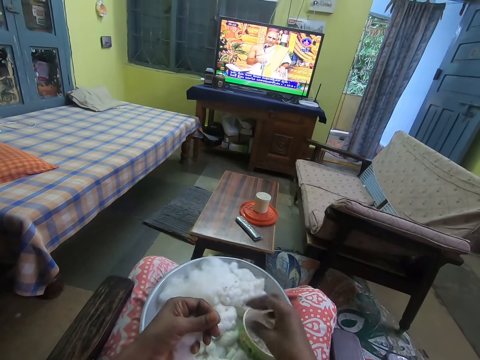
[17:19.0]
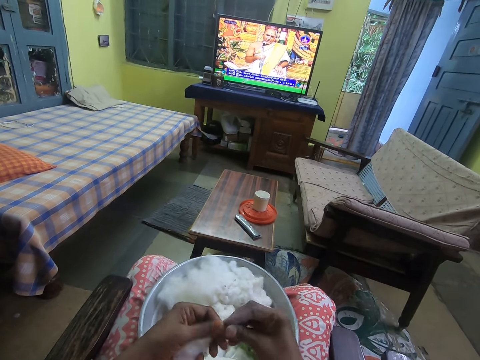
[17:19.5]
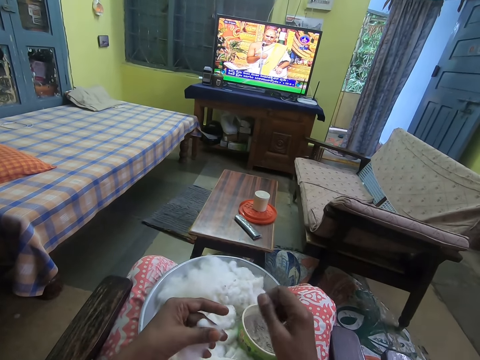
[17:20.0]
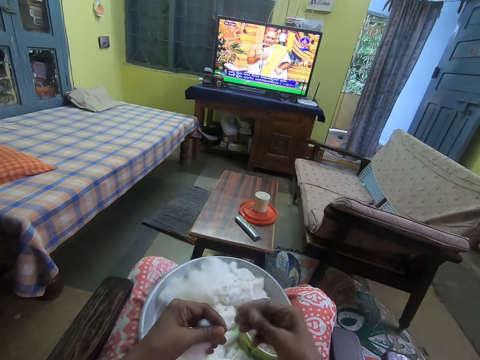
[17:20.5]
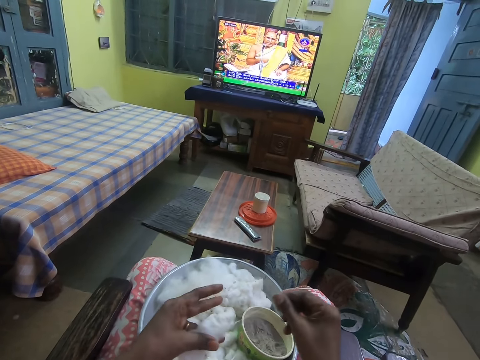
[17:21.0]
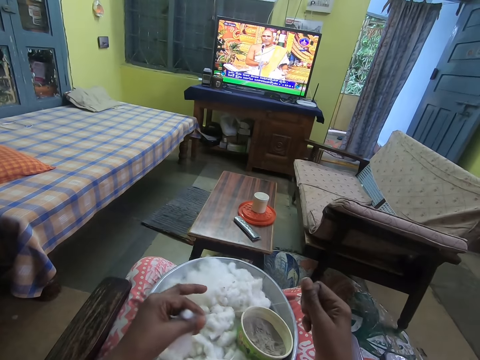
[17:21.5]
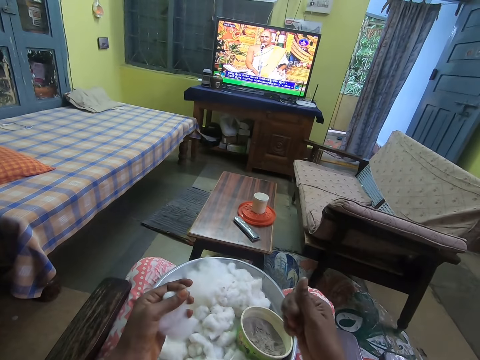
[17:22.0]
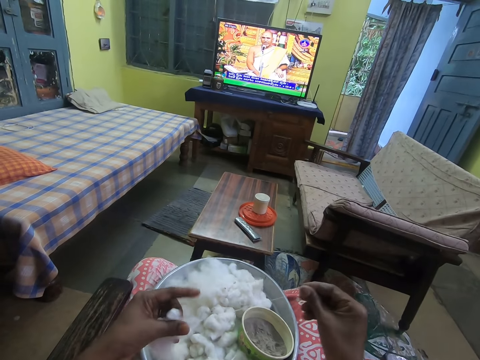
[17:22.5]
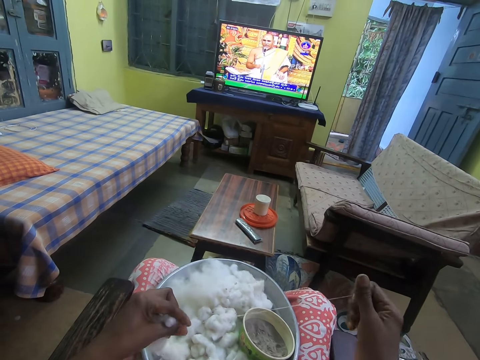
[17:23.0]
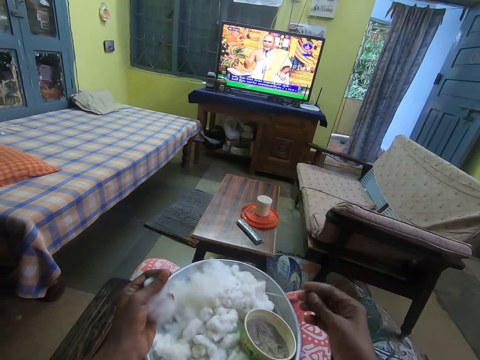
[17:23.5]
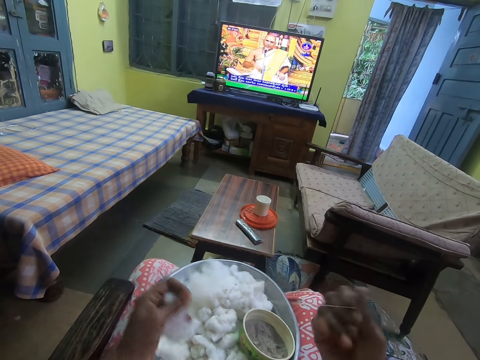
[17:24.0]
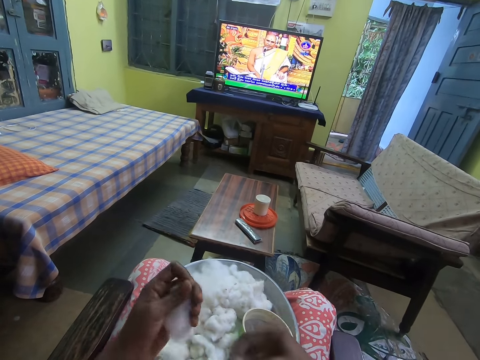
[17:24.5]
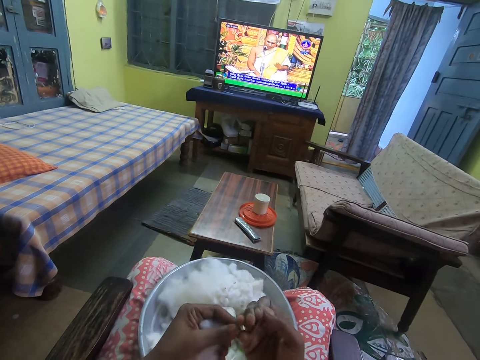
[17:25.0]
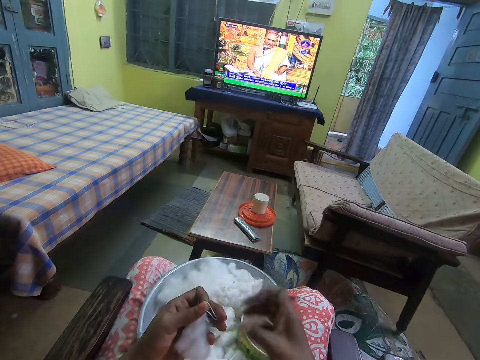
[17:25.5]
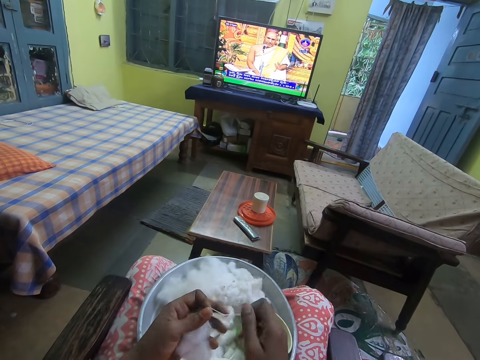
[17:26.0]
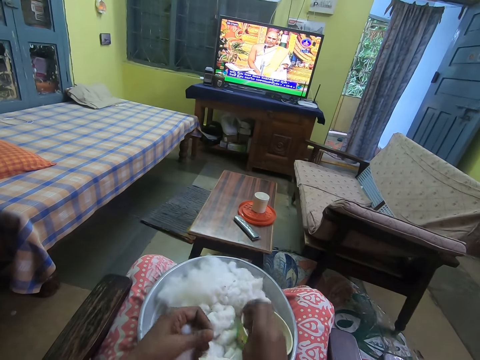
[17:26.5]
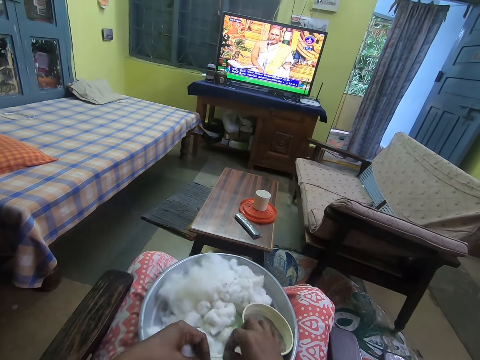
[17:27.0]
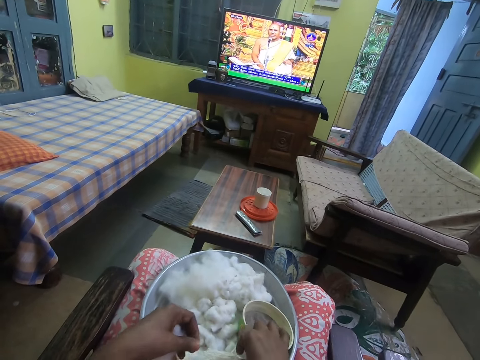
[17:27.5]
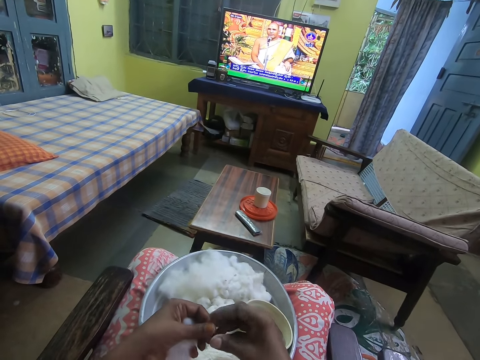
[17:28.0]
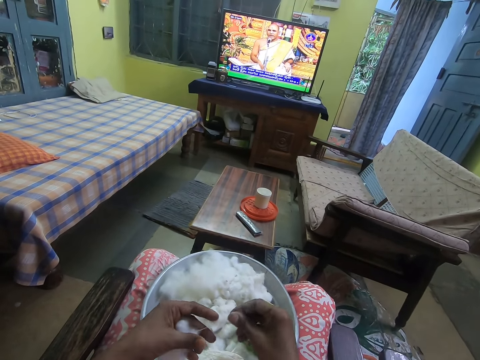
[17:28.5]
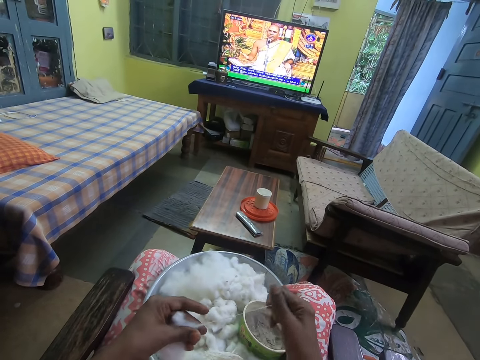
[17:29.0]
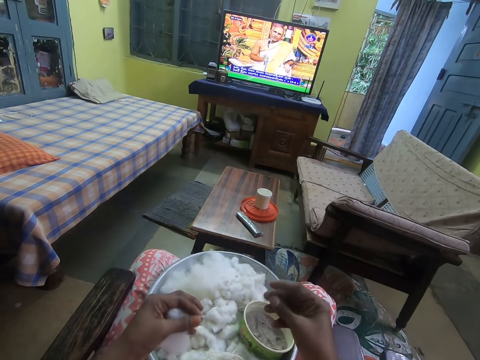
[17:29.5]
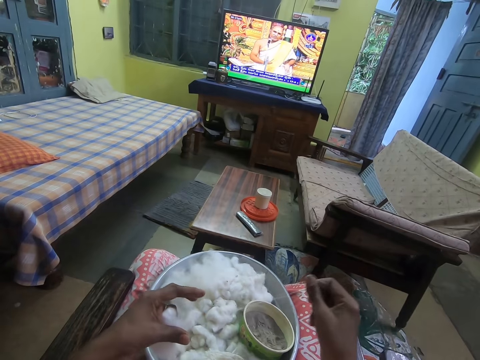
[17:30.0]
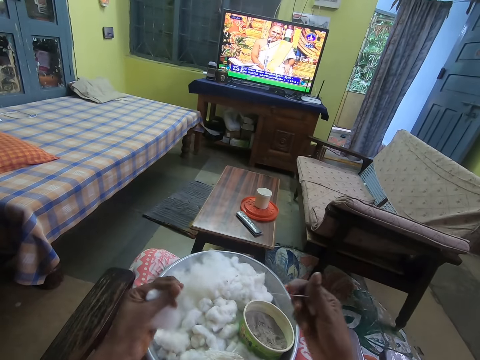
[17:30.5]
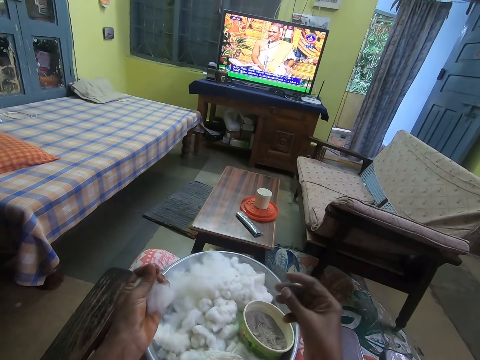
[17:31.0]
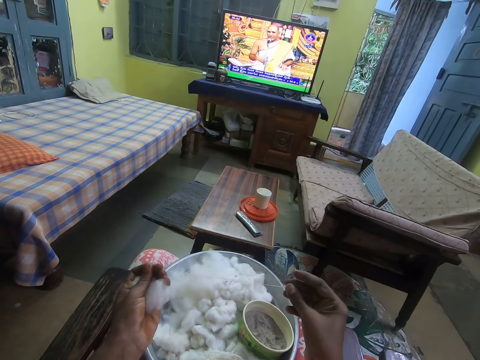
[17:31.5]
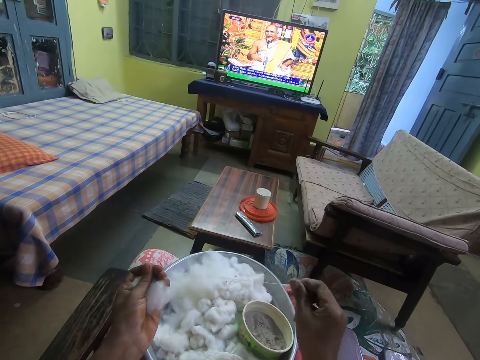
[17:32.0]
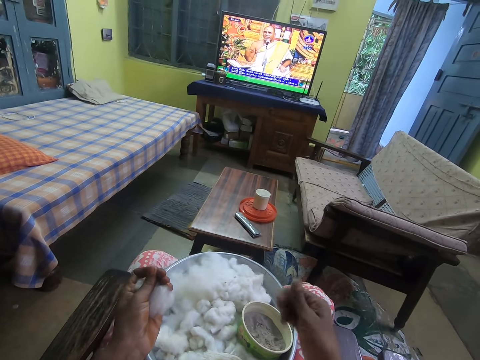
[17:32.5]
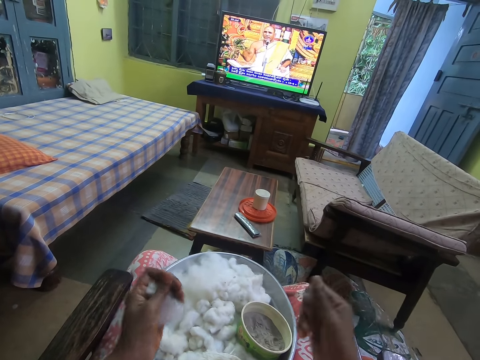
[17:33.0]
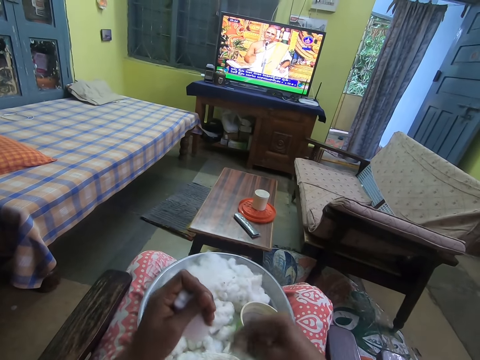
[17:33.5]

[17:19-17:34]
The camera wearer rolls the cotton or wool with both hands. She straightens the wool. She cuts the wool. She drops the rolled cotton on the tray on her lap with her right hand. She picks the cotton from her left hand with her right hand. She rolls the cotton with both hands. She straightens the wool.

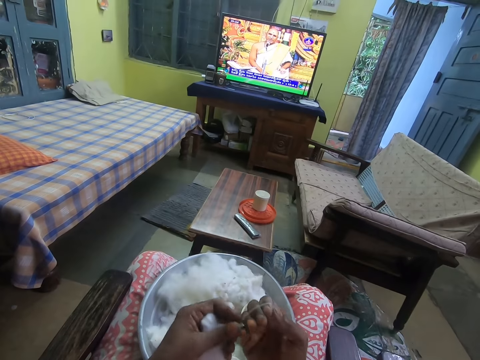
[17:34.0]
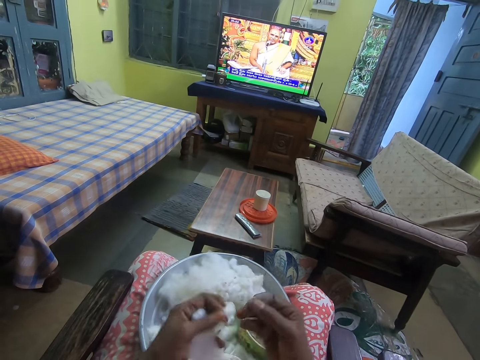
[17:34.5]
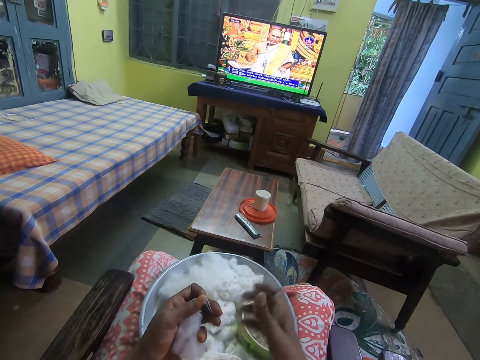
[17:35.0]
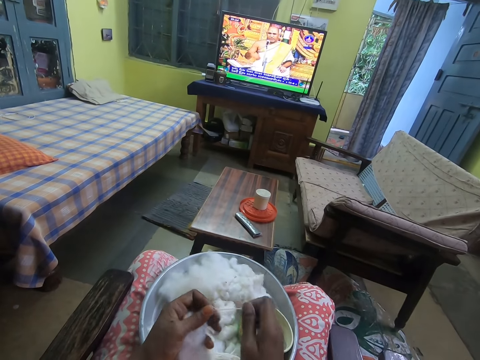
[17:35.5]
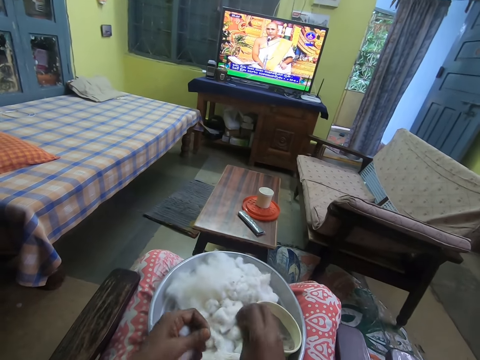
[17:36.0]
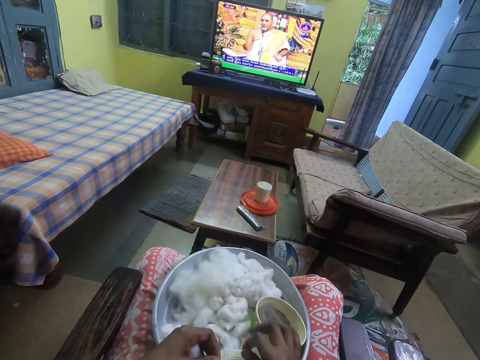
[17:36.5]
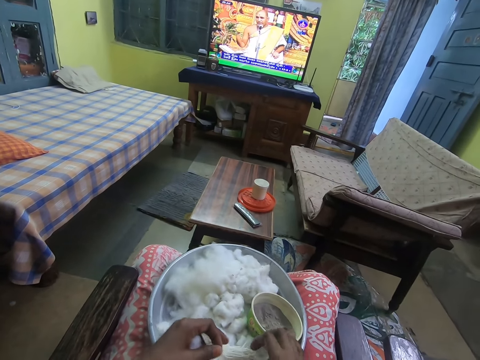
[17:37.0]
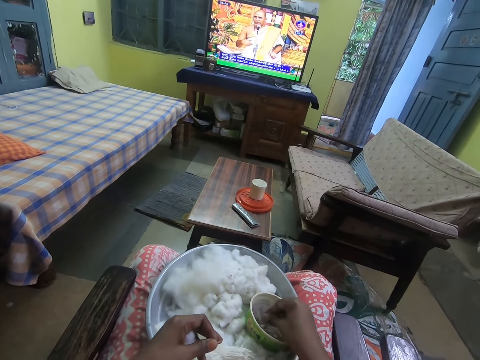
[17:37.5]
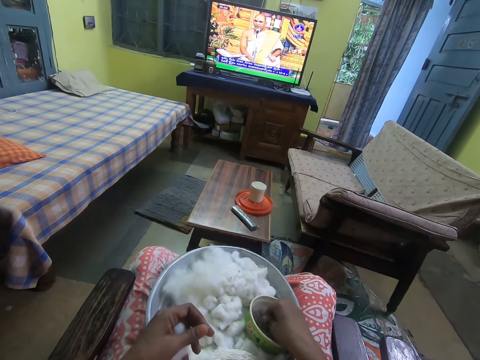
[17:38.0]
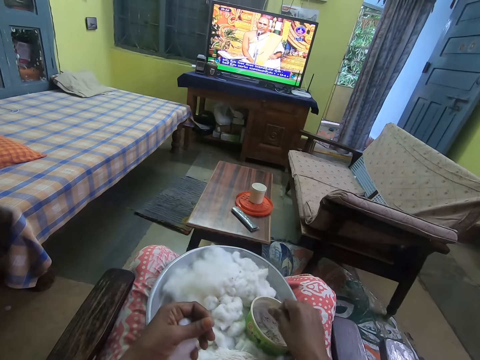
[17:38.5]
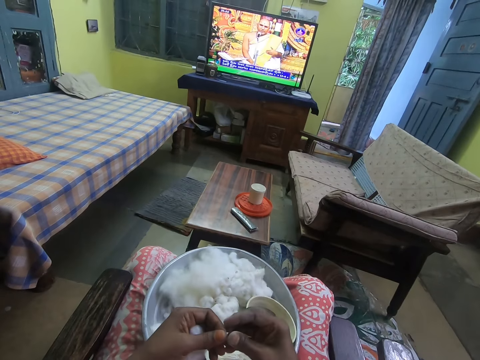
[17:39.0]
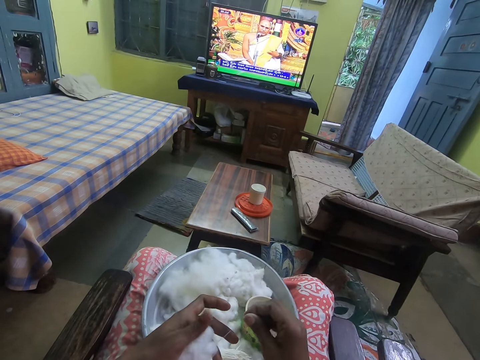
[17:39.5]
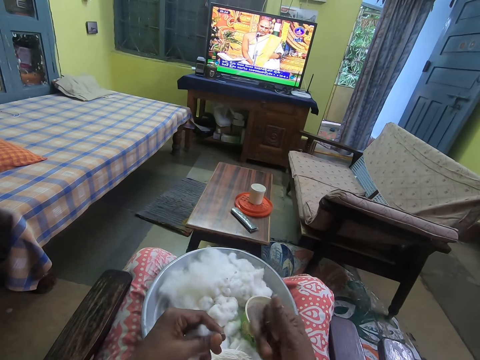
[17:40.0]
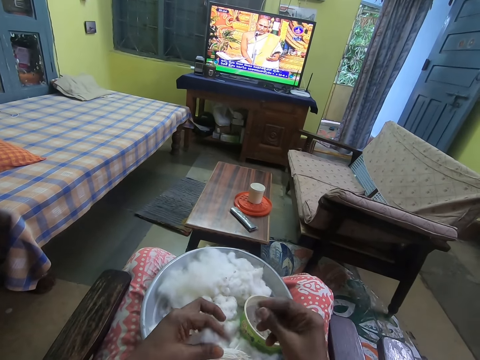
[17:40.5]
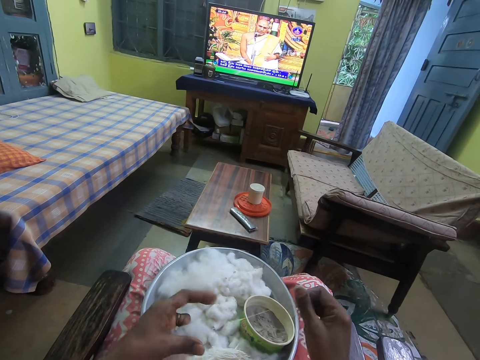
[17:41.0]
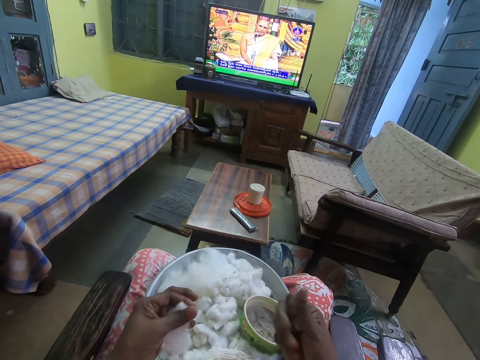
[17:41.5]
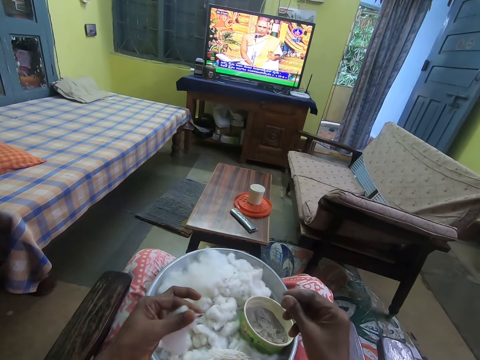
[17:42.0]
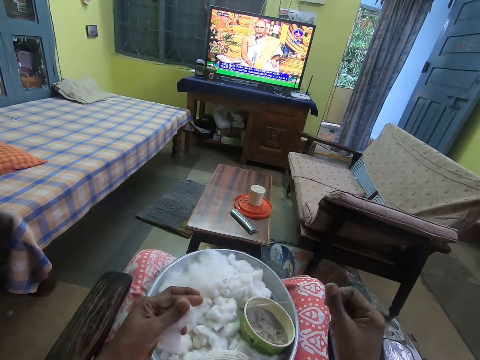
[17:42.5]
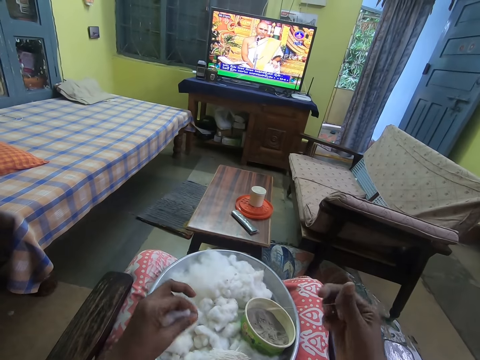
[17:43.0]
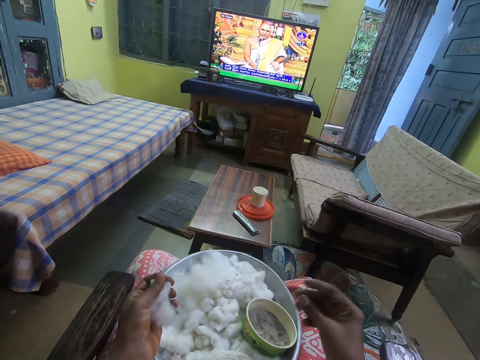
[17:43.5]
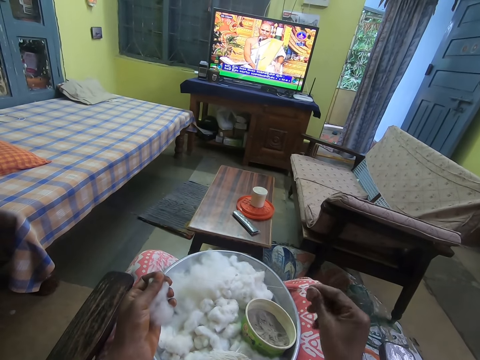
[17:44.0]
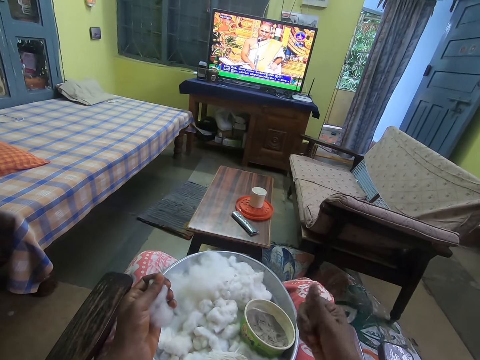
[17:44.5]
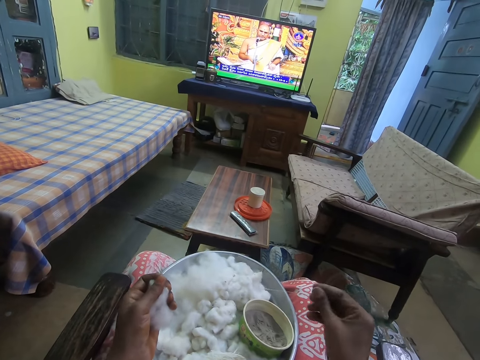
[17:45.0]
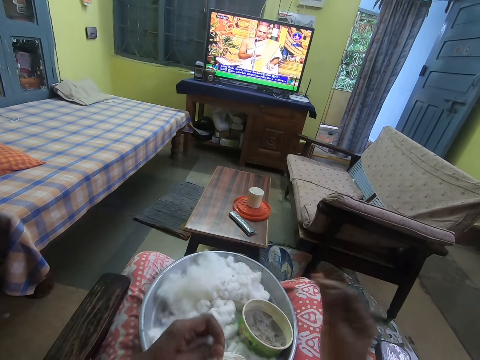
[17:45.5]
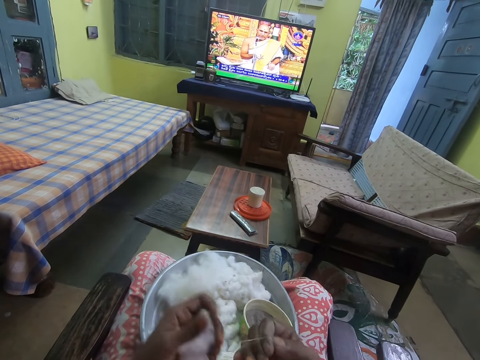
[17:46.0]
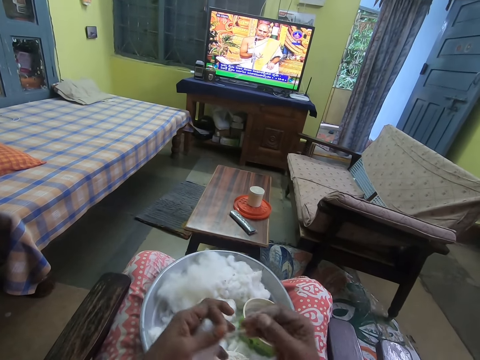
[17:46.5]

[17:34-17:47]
The camera wearer cuts the wool. She drops the rolled cotton or wool on the tray on her lap with her right hand. She touches ashes in the bowl on the tray with her right hand. She dips fingers in the bowl. She picks the cotton from her left hand with her right hand. She straightens the wool. She rolls the cotton with both hands.
